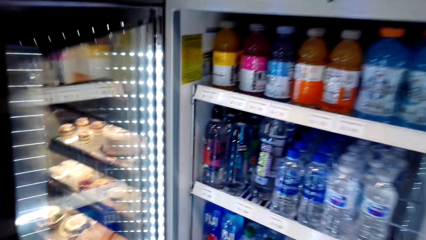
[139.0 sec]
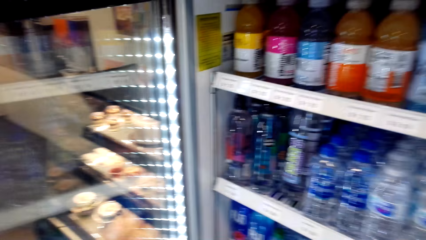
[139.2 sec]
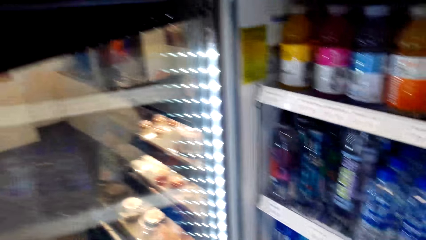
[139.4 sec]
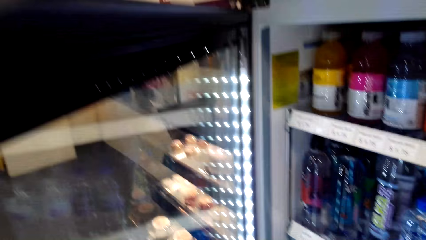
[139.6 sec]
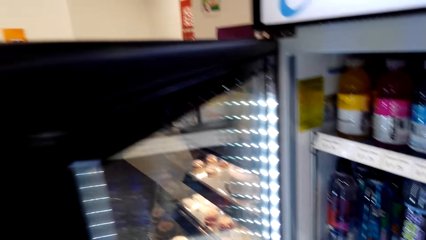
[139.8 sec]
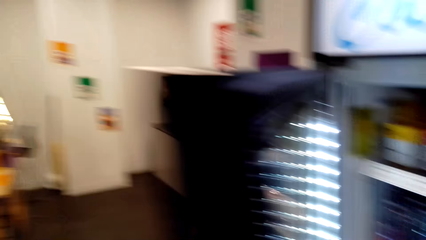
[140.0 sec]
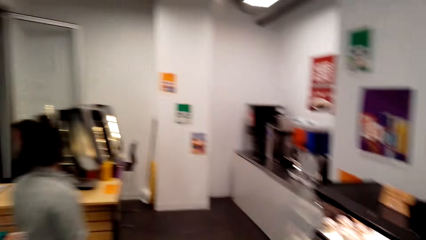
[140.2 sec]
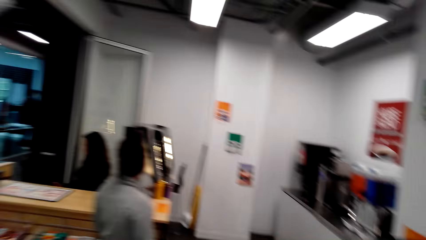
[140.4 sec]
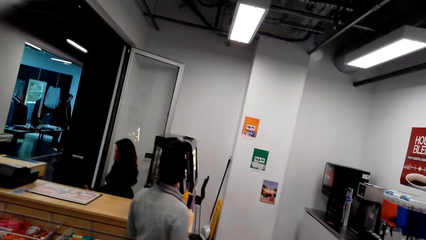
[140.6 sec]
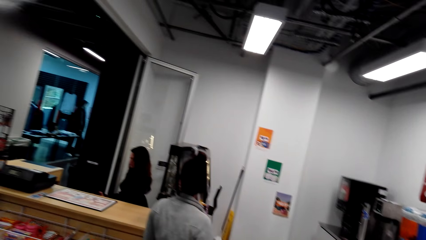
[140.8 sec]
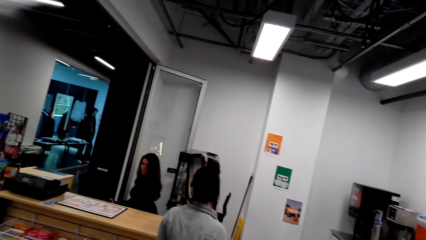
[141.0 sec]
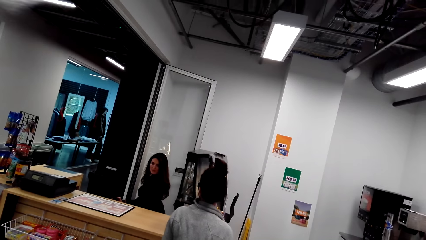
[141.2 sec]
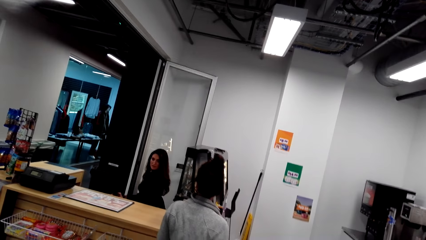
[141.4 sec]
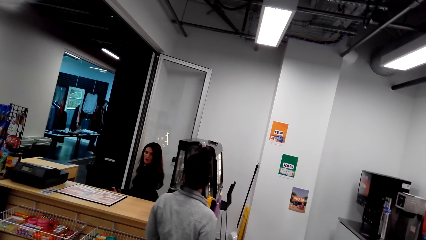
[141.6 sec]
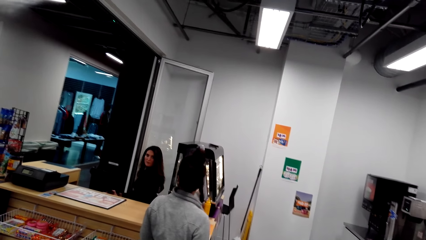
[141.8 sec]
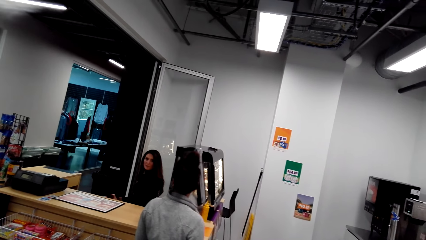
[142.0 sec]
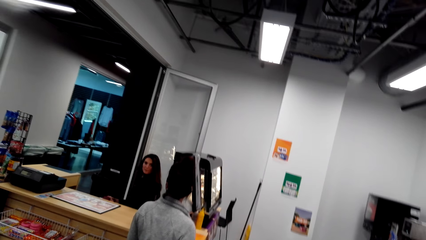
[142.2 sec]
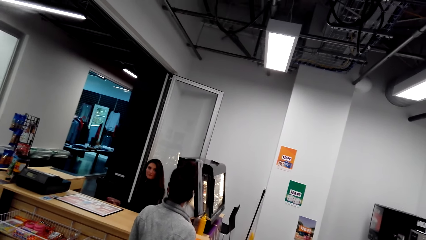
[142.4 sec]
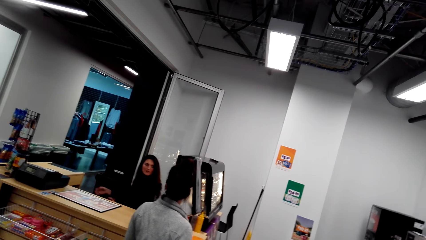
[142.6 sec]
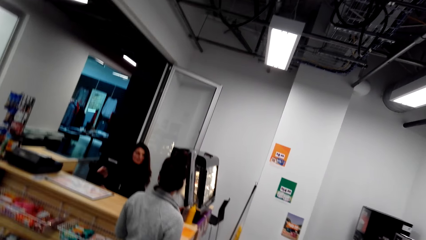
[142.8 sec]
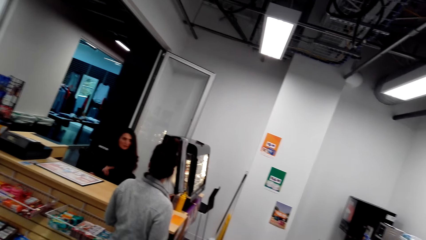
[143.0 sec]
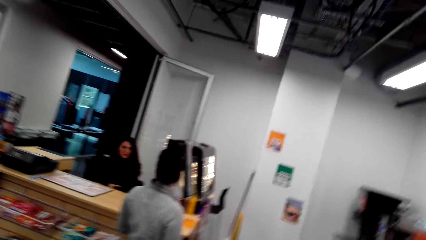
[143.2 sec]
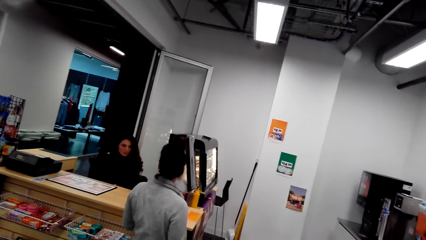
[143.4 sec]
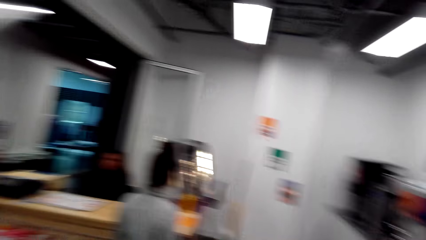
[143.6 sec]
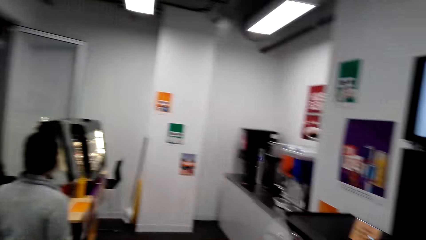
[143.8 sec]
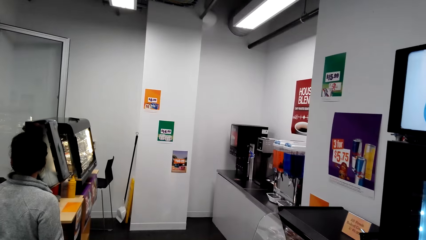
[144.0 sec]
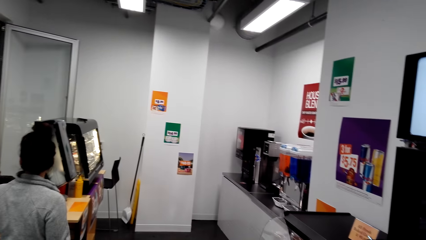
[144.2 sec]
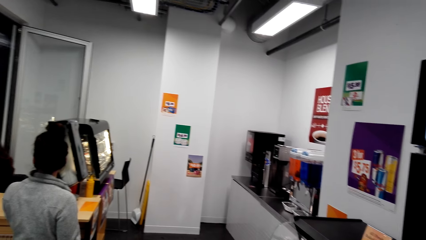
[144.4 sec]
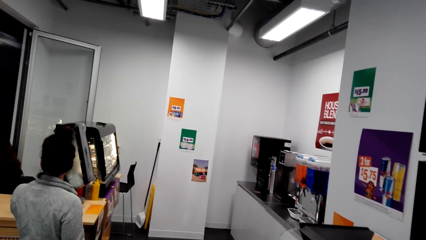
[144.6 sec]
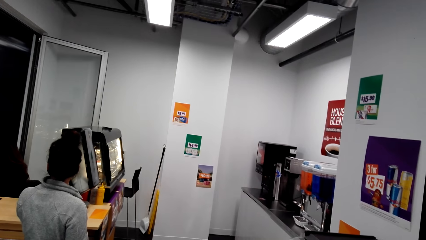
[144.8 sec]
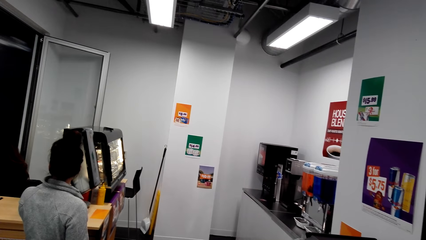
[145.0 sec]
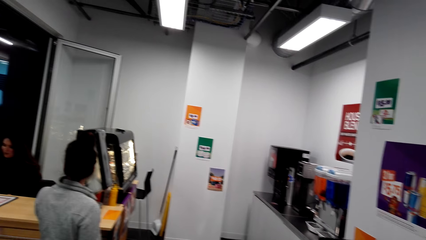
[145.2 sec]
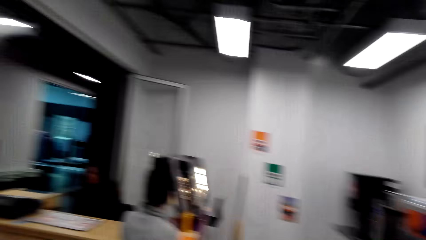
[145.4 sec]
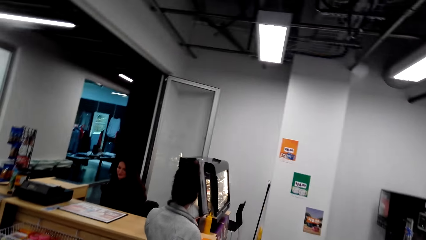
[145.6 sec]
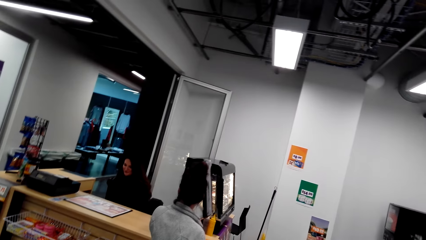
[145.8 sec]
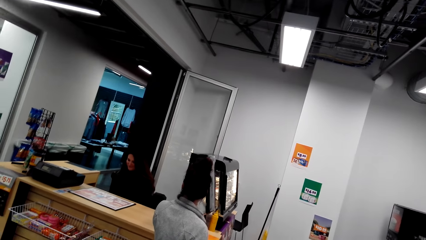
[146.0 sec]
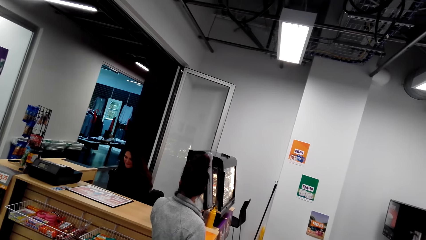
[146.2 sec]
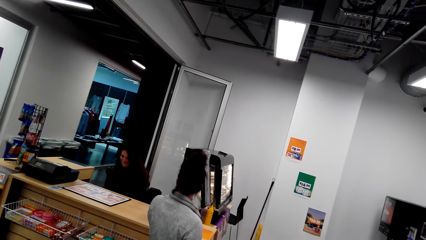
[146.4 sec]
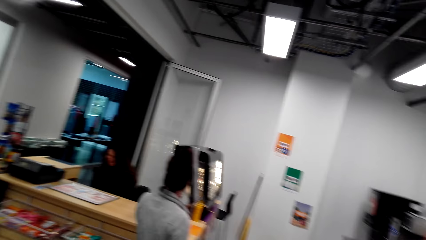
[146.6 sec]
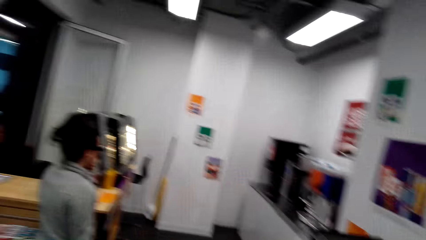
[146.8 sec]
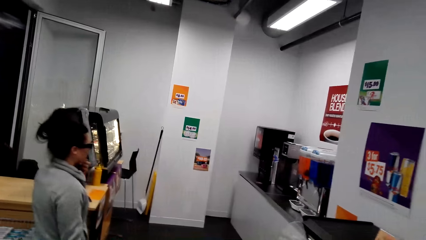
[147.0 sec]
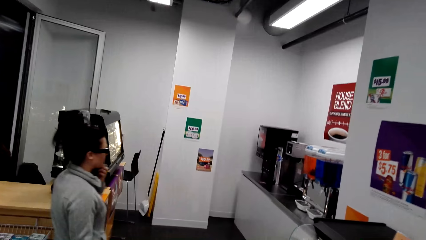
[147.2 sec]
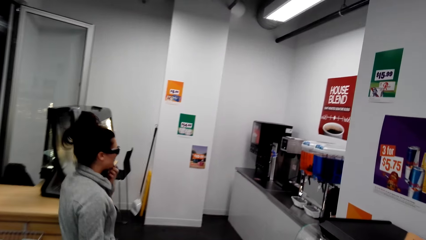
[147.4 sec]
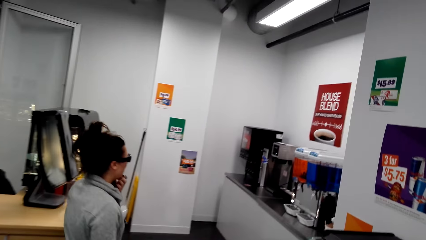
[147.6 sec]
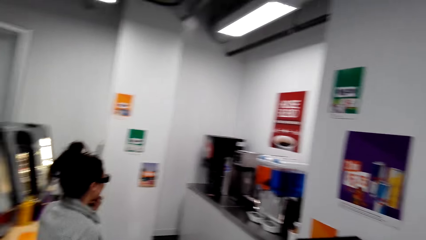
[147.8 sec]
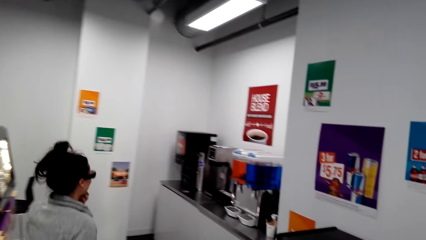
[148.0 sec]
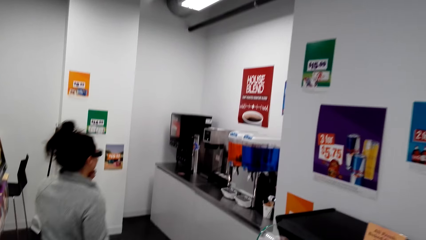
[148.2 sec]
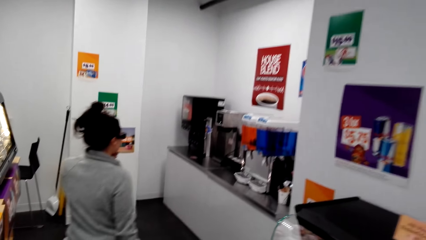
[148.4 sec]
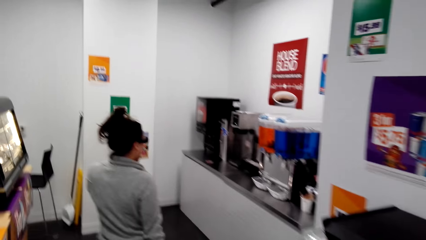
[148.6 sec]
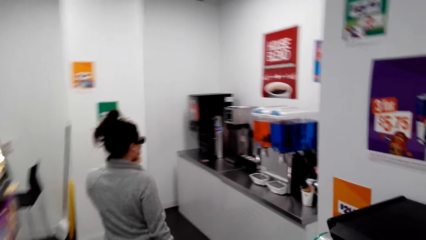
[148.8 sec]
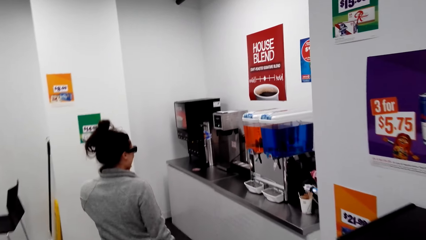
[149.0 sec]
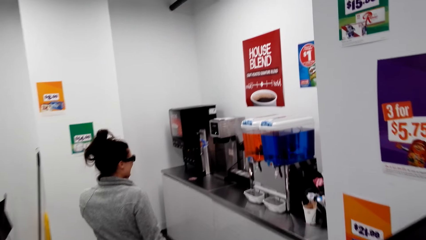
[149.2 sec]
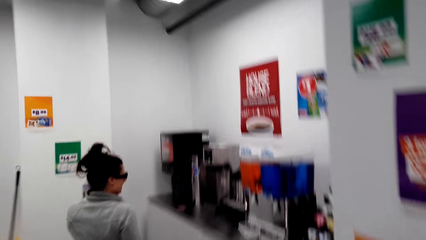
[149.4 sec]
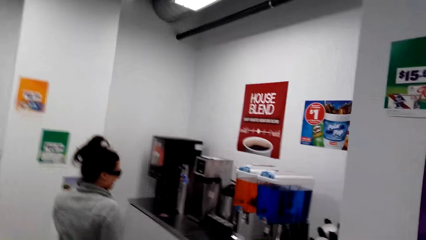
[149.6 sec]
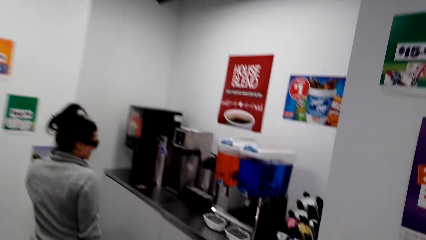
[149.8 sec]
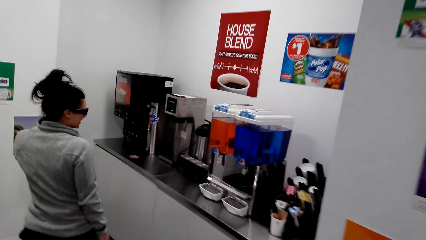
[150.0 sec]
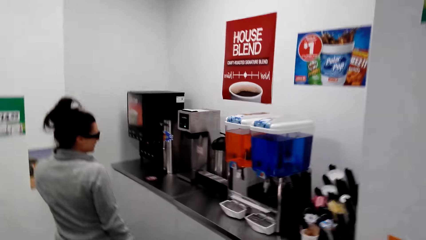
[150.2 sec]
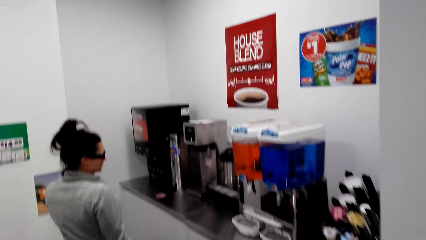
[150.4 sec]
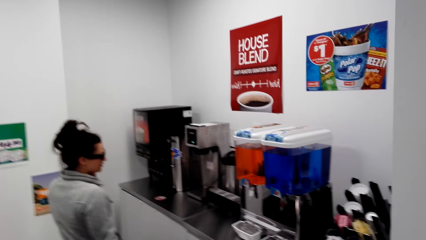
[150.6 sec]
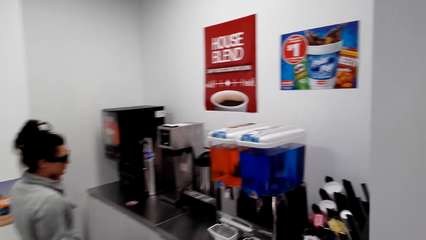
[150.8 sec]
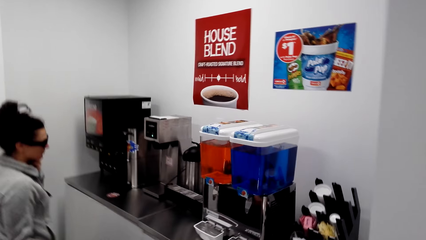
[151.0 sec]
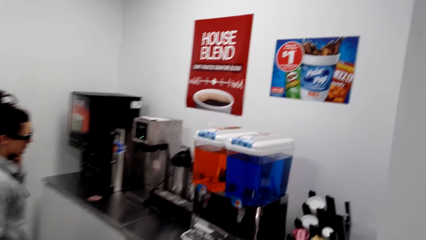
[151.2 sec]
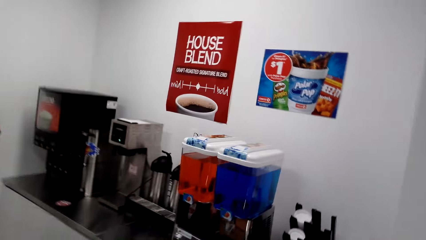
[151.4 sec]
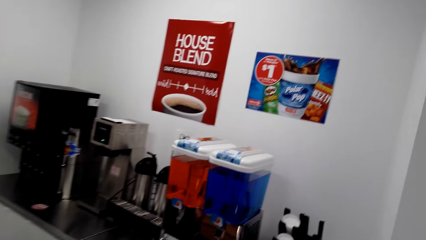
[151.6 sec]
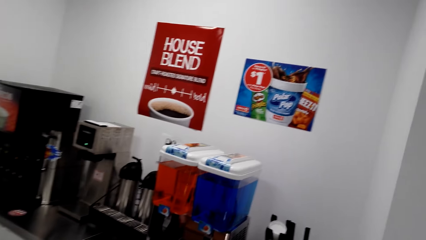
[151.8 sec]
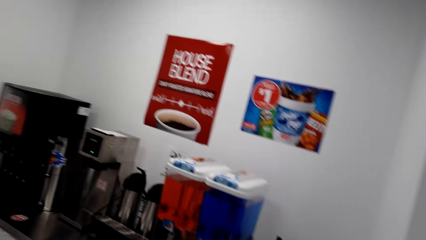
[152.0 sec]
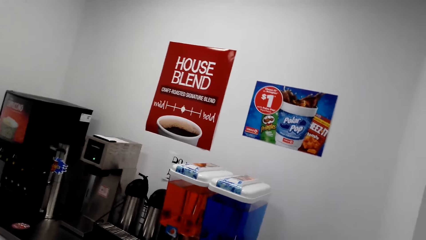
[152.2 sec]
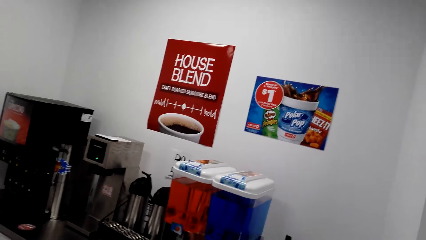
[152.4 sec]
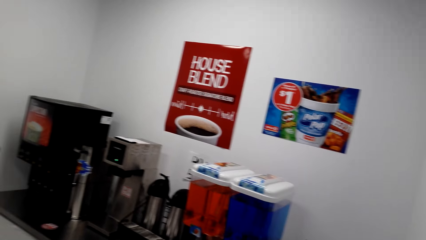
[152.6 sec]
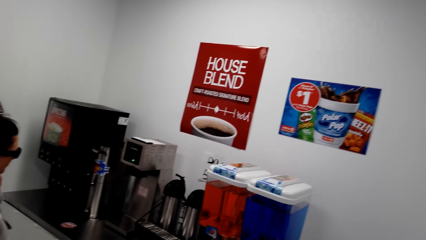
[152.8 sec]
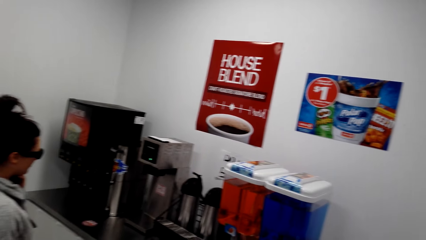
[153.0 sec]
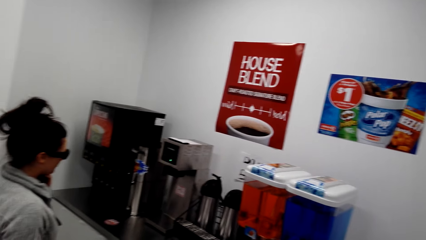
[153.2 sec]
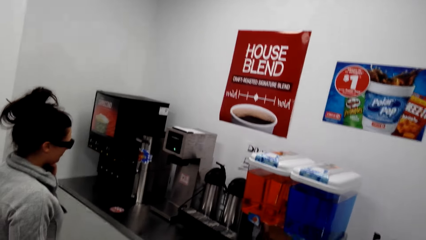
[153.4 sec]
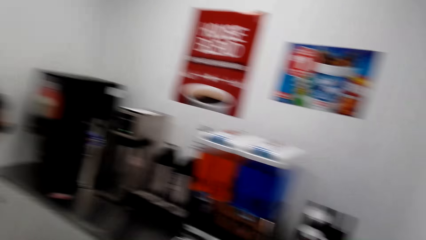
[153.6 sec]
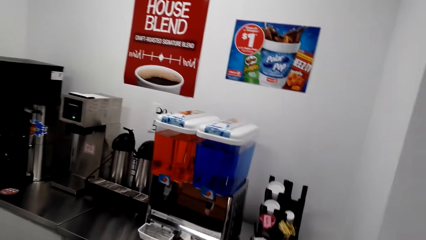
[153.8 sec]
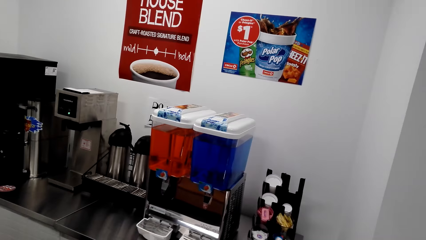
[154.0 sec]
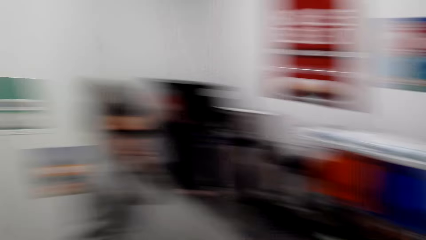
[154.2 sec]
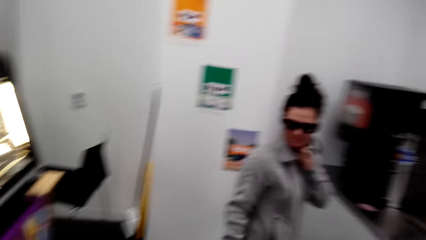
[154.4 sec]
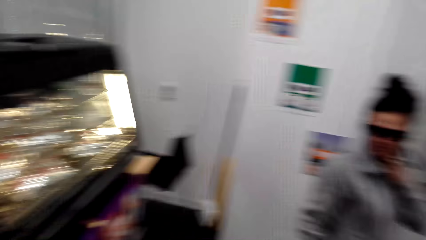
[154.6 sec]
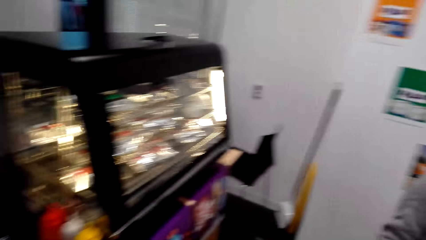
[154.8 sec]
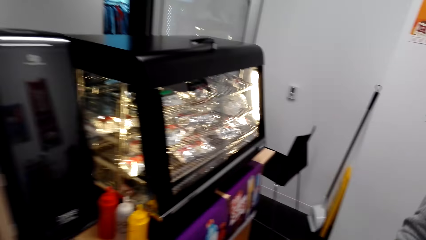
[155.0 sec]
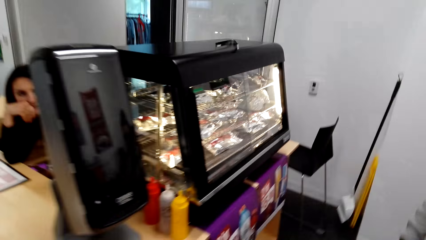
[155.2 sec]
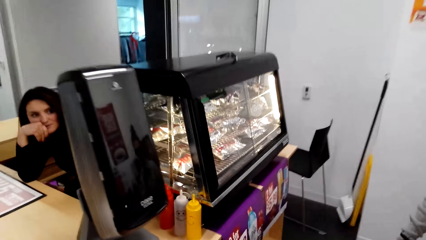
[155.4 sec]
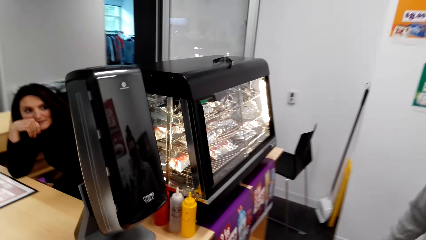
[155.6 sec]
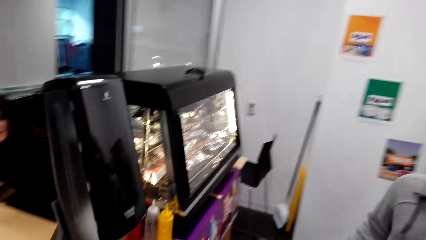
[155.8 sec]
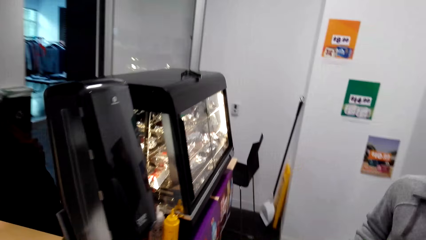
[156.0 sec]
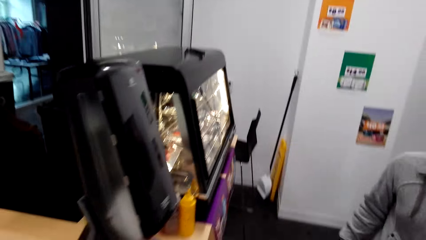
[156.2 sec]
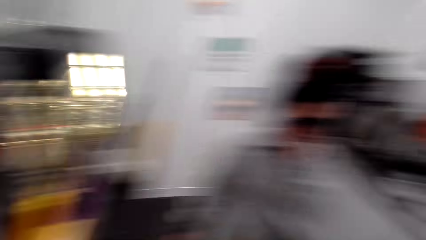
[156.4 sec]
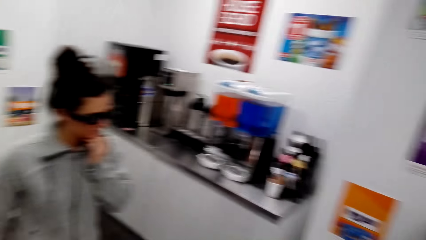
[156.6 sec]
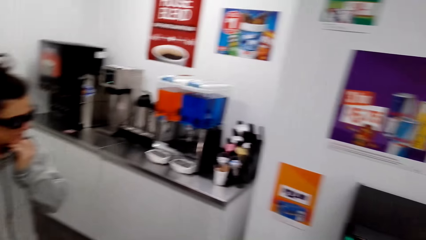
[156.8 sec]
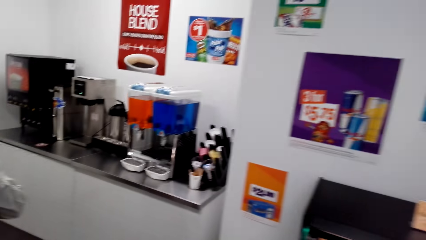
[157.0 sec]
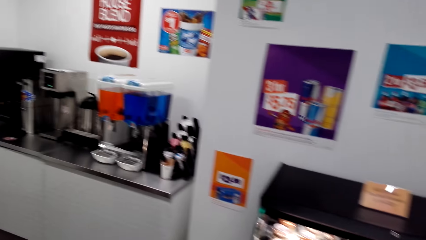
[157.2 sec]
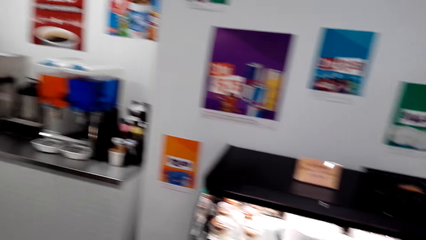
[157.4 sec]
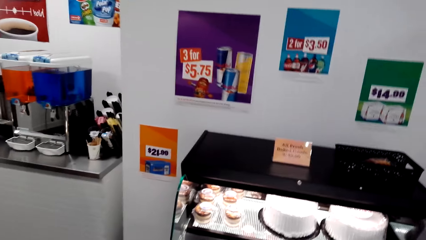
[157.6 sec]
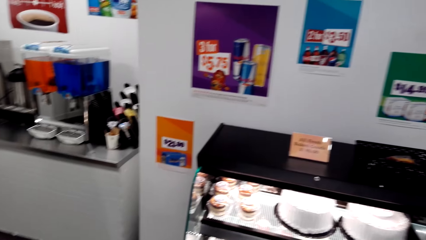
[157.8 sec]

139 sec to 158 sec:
The camera wearer opens a fridge door. They close the fridge. They look at the woman. They look around the supermarket. The woman talks to a cashier. The camera wearer looks around the supermarket. The woman walks forward. The woman walks around the supermarket. The camera wearer walks forward. They look around the supermarket.
